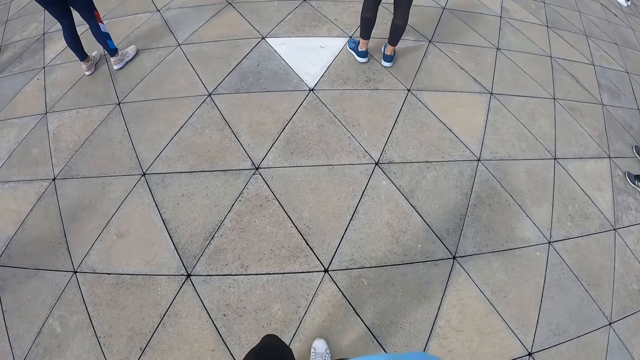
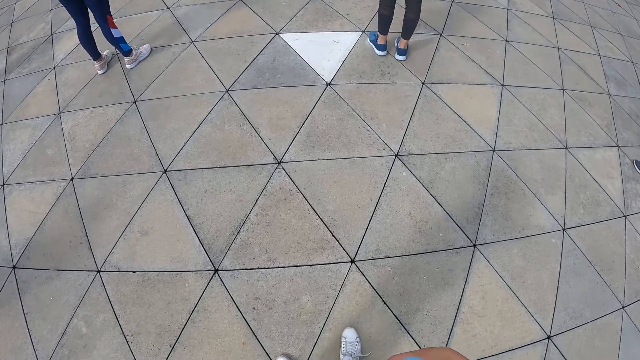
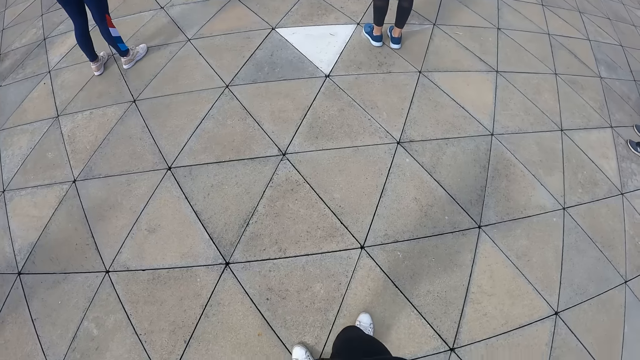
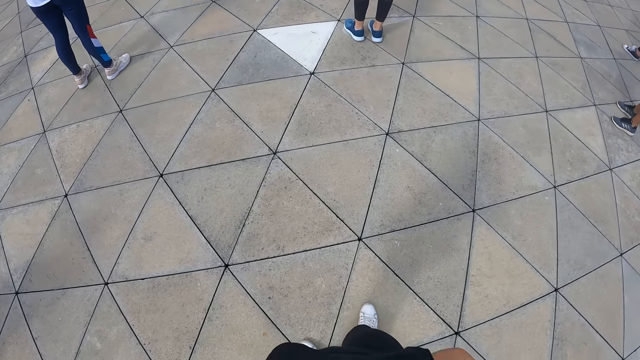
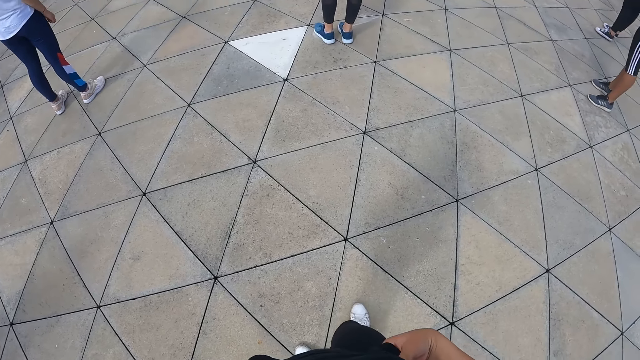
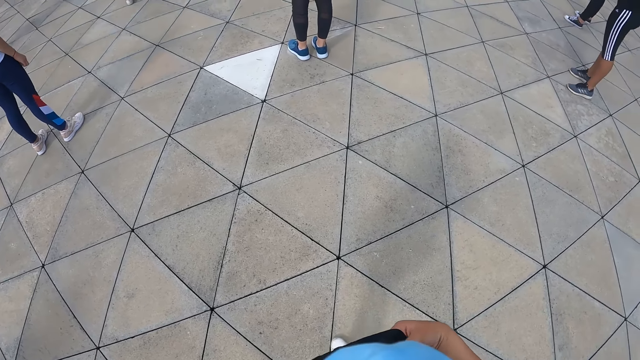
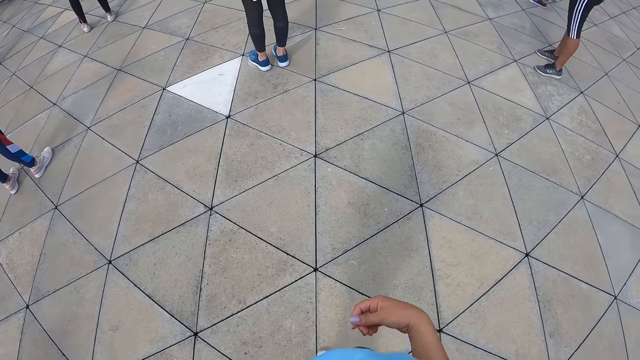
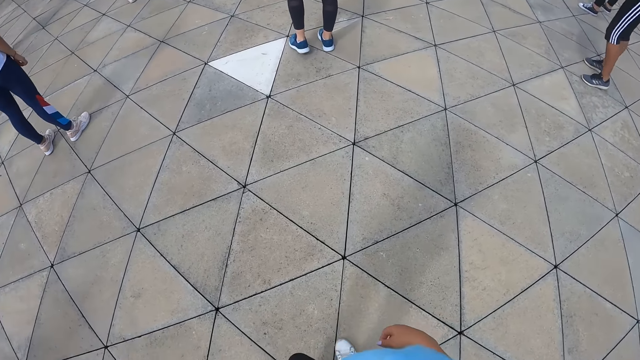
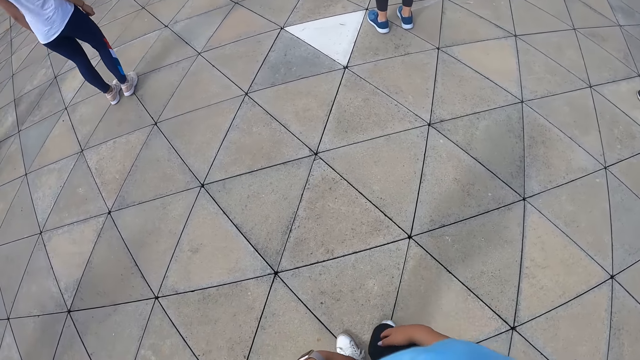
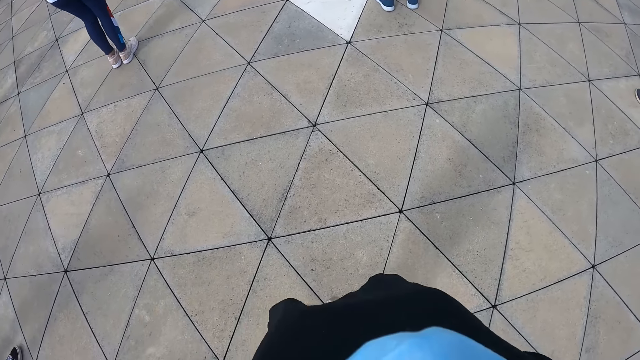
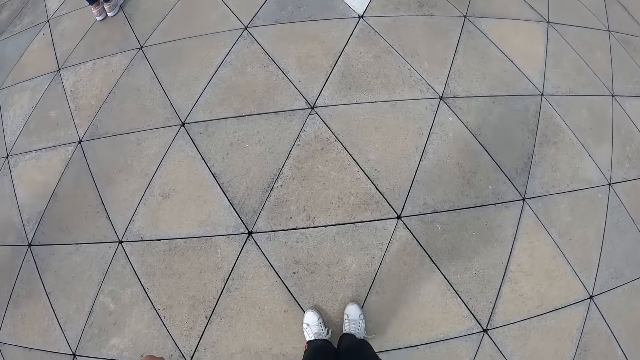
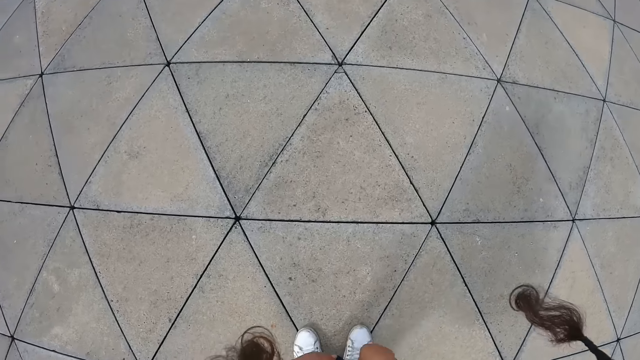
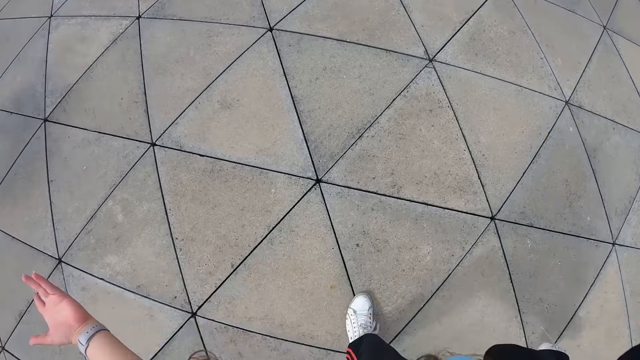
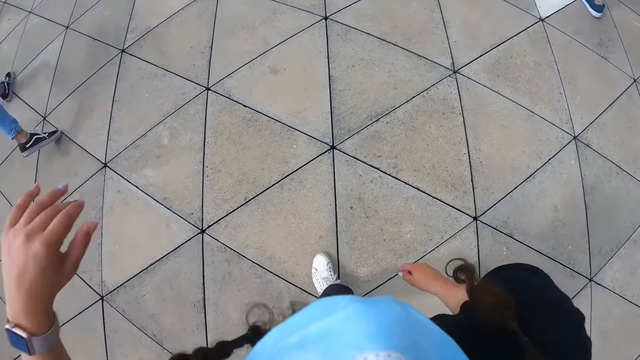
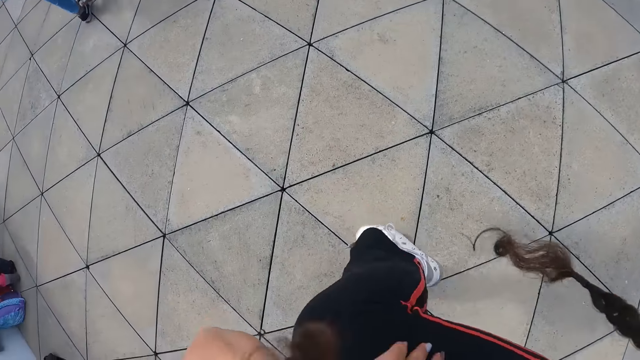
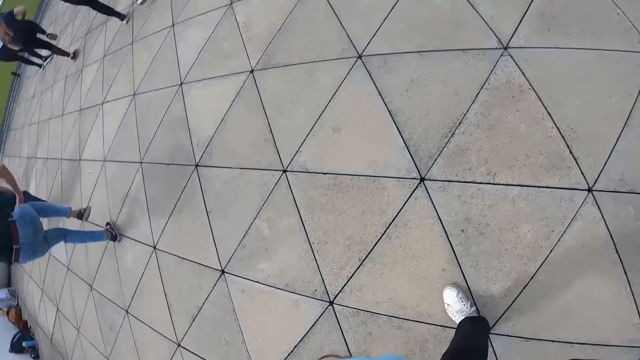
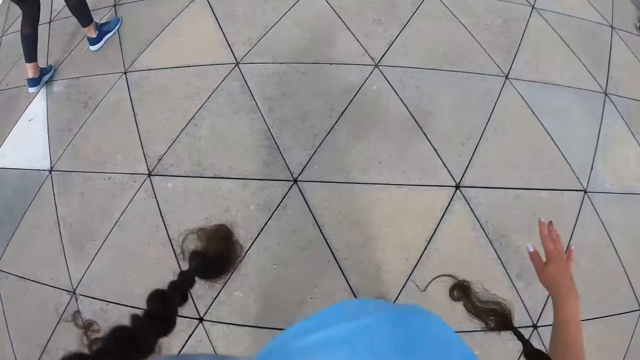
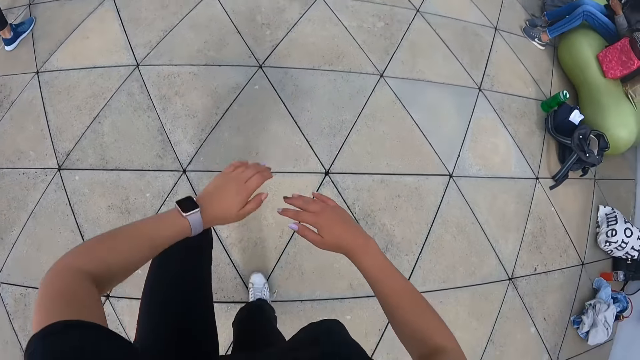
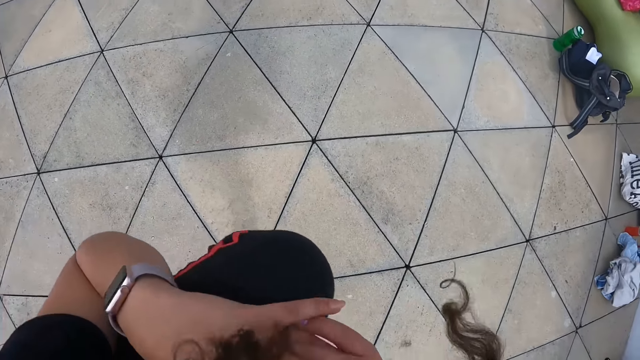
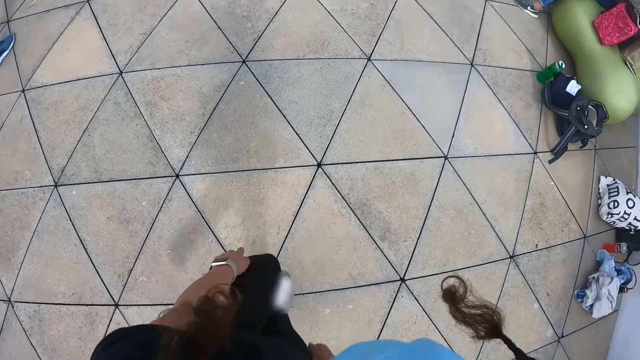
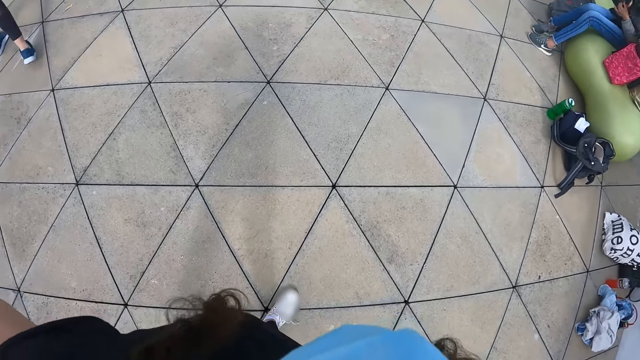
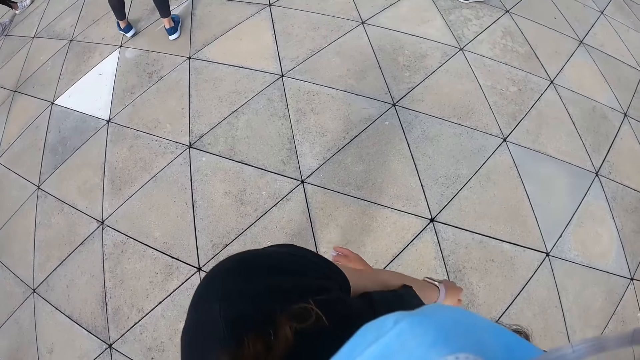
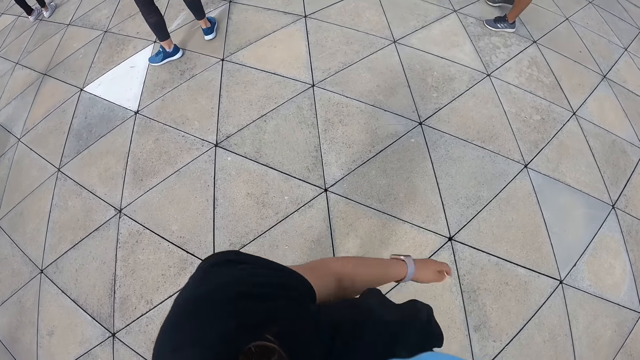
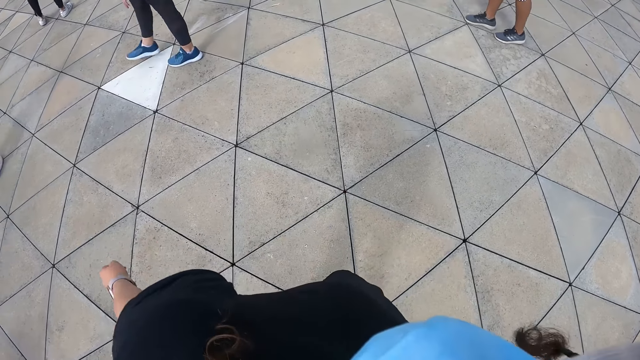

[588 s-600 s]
The camera wearer looks around. They dance.

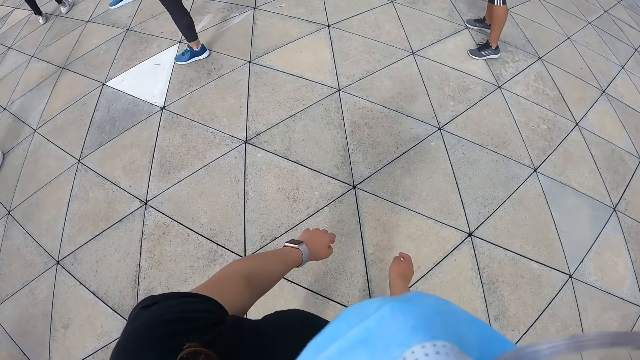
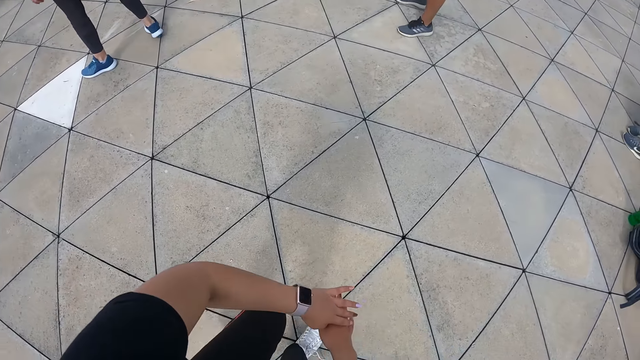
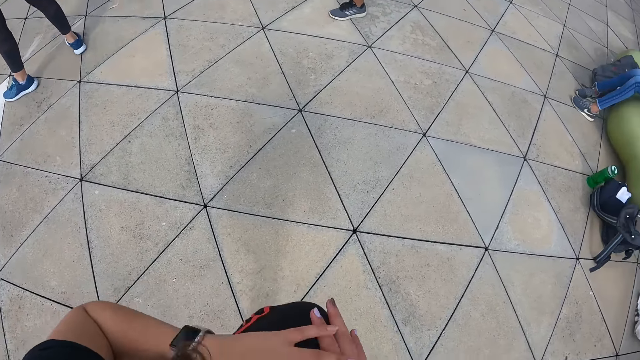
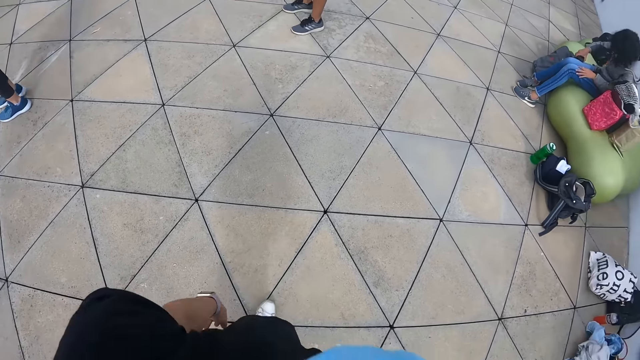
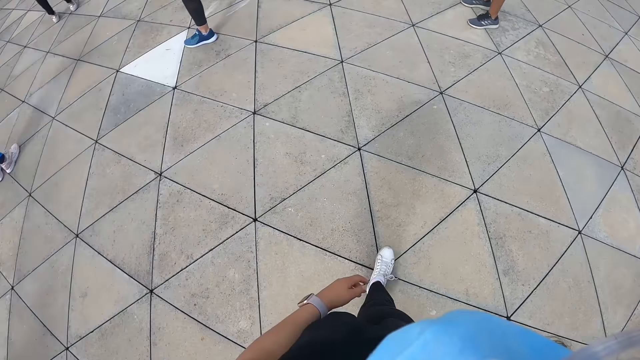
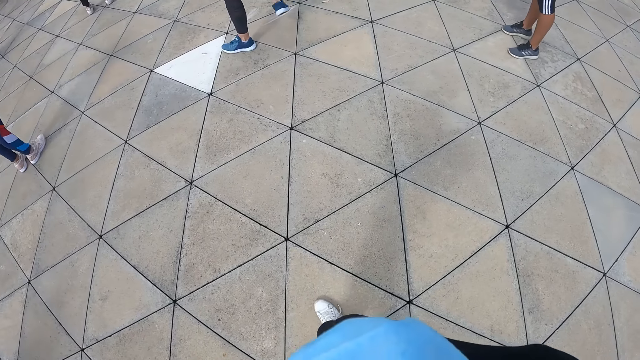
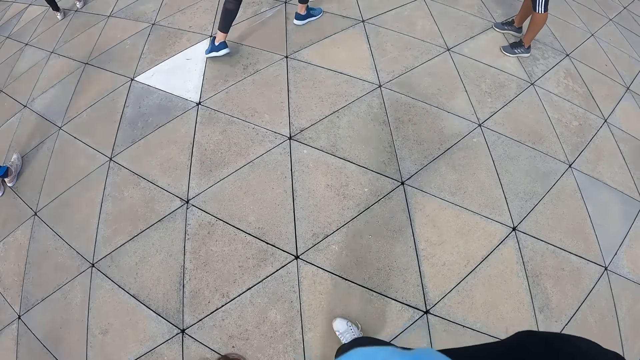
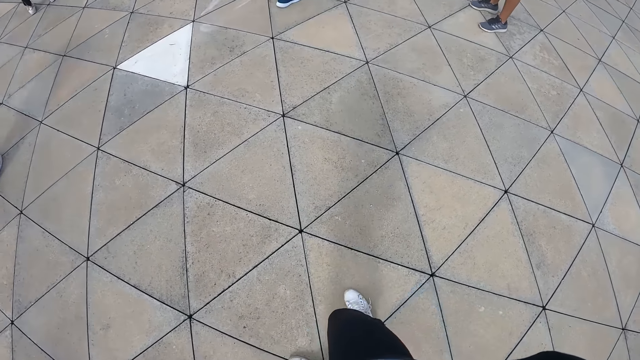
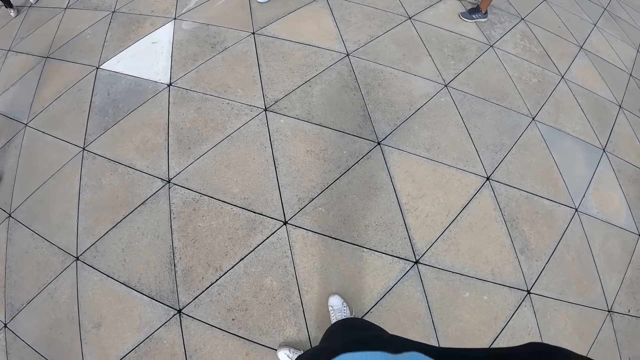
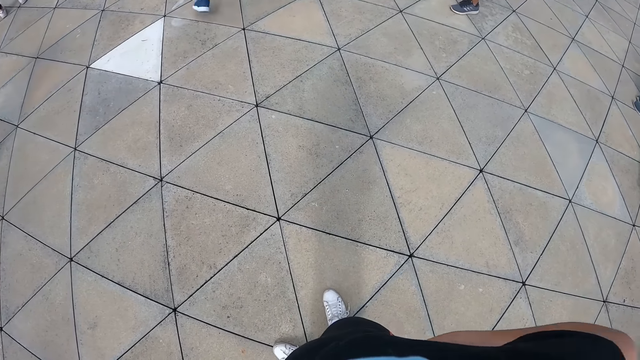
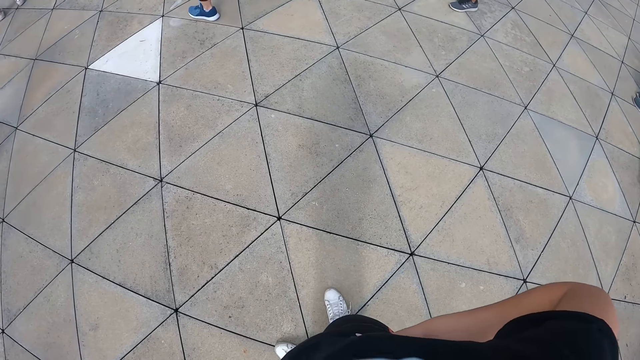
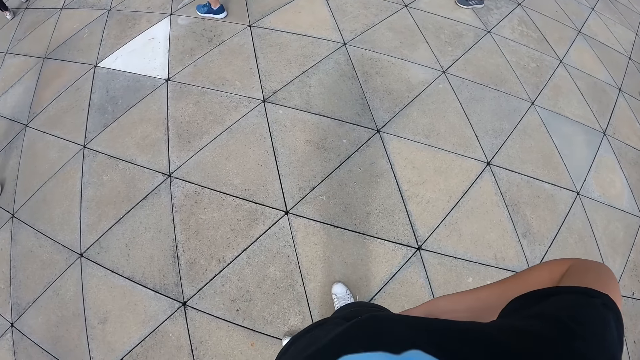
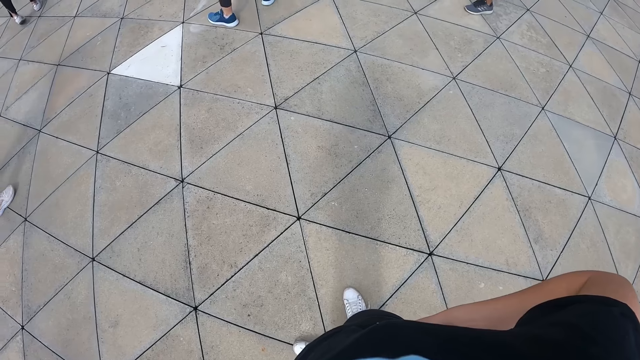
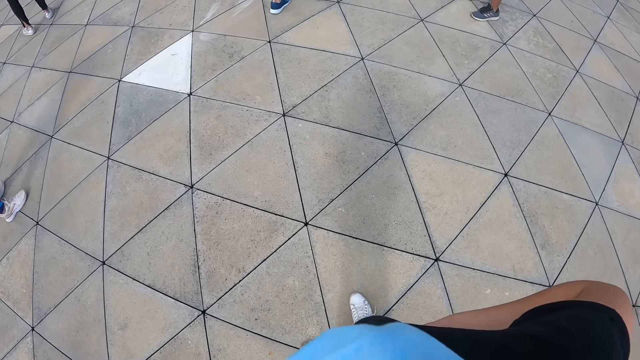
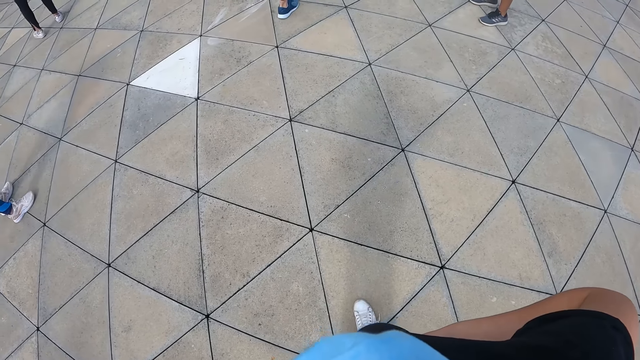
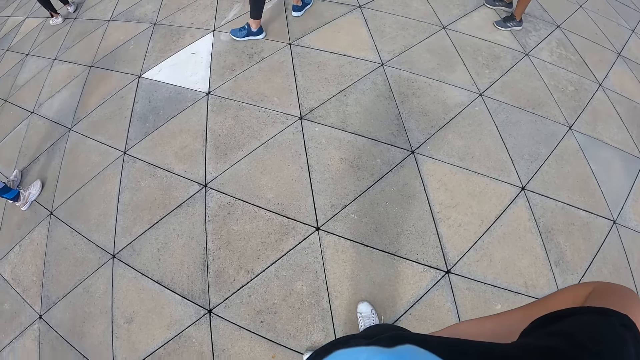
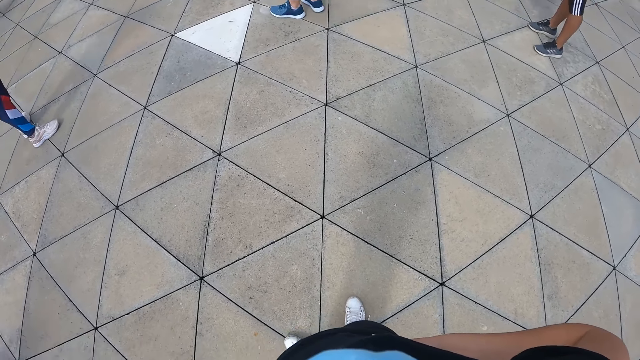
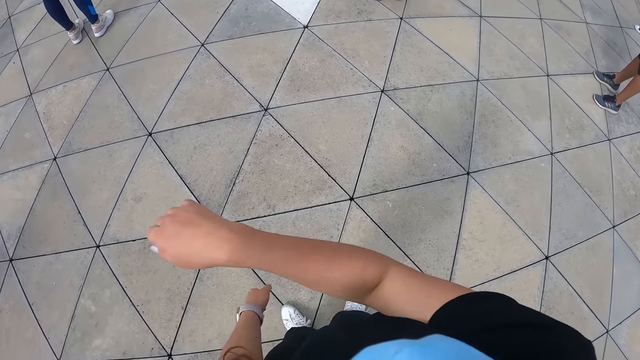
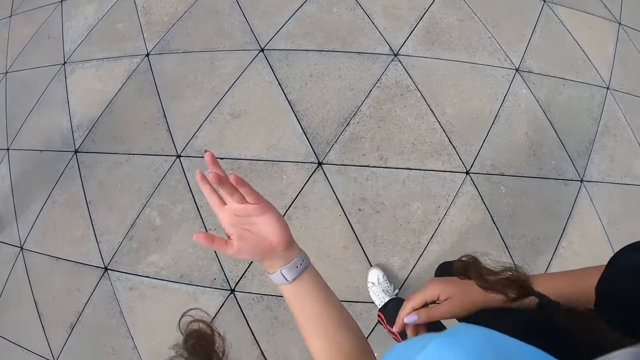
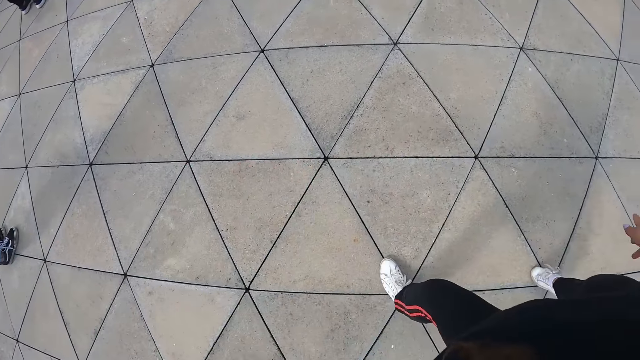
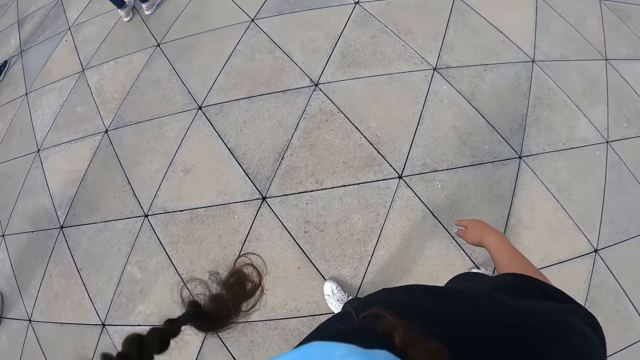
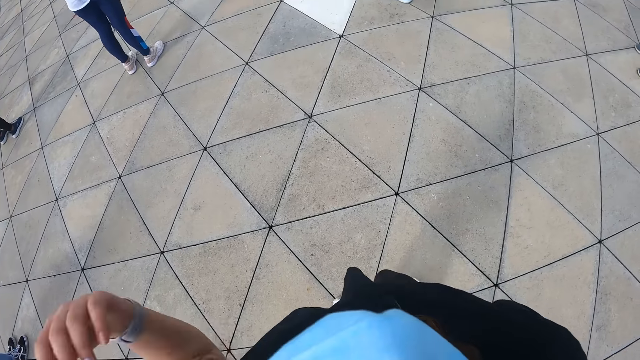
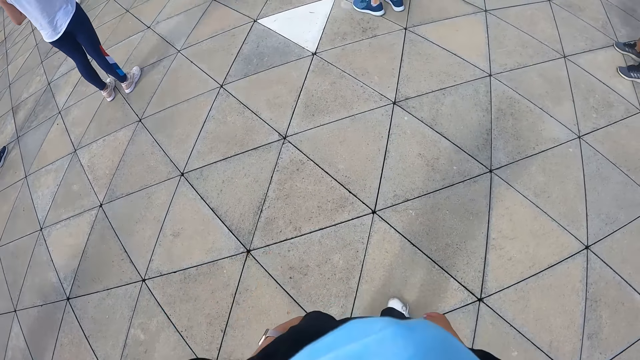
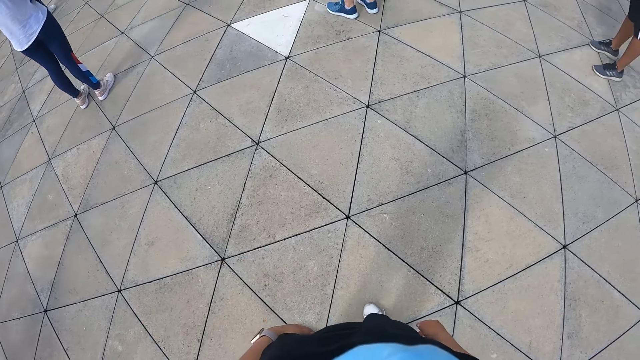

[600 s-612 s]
The camera wearer looks around. They gesticulate with both hands. They dance.
